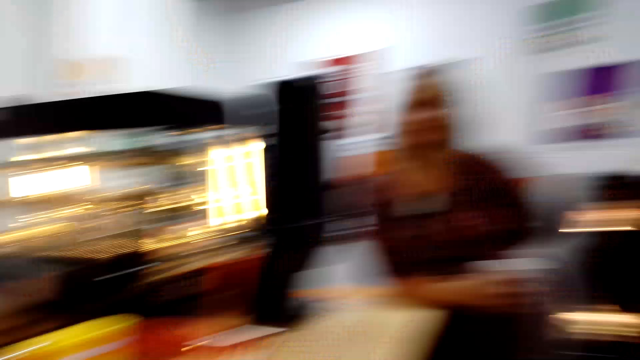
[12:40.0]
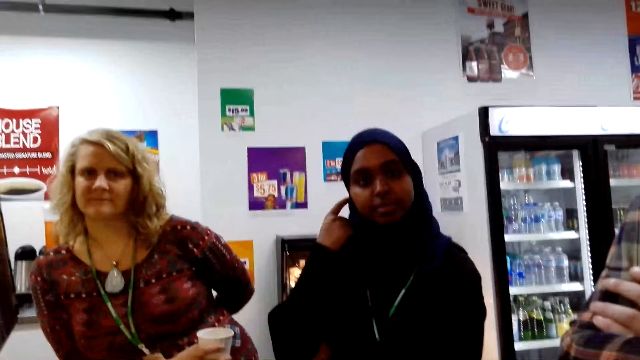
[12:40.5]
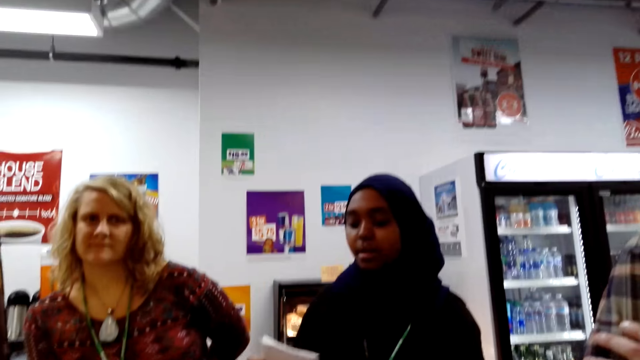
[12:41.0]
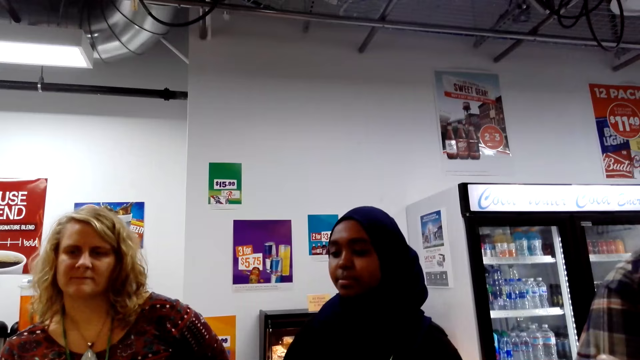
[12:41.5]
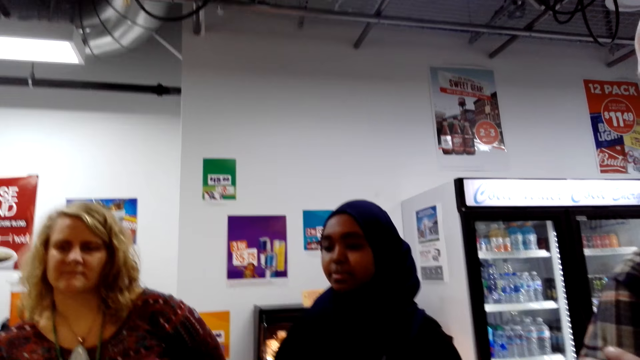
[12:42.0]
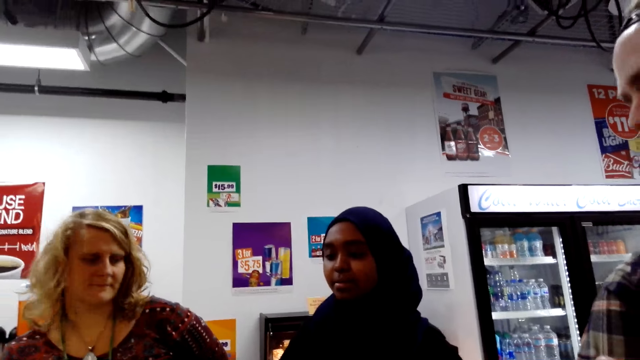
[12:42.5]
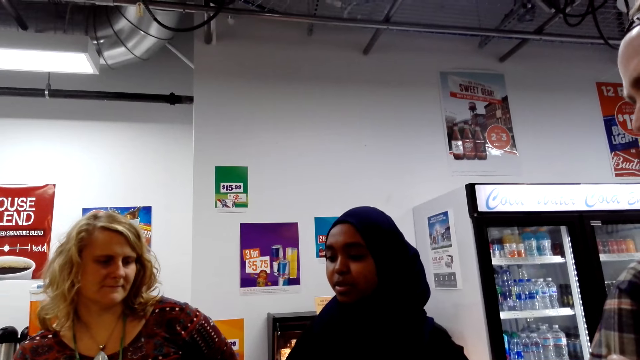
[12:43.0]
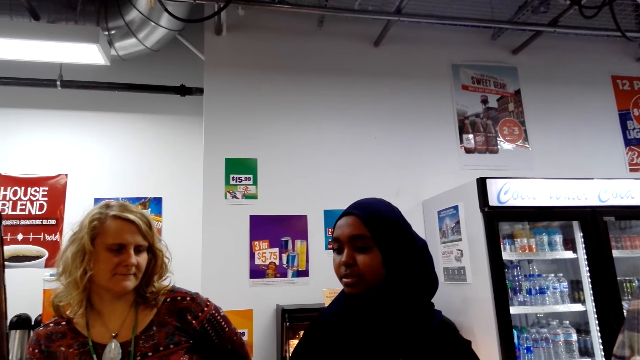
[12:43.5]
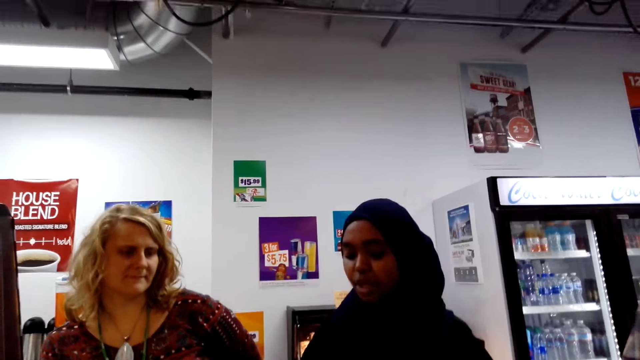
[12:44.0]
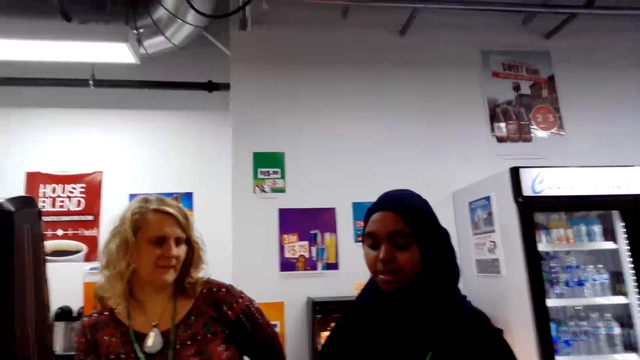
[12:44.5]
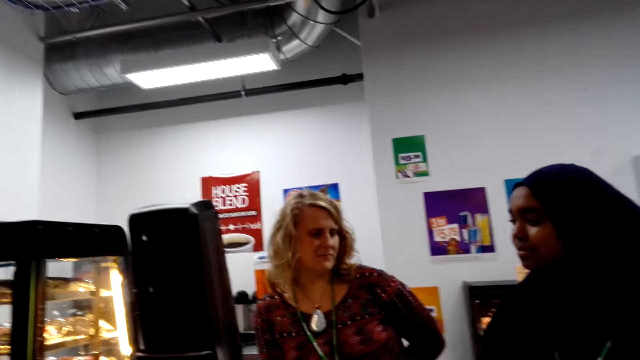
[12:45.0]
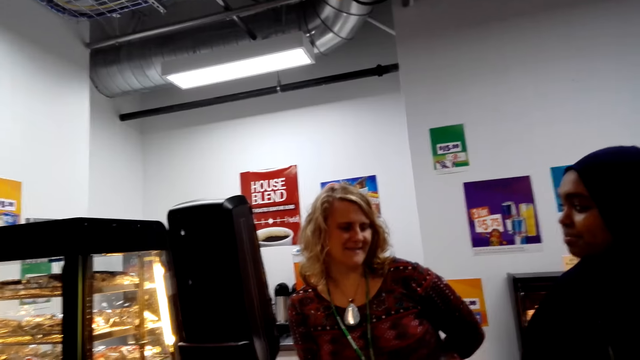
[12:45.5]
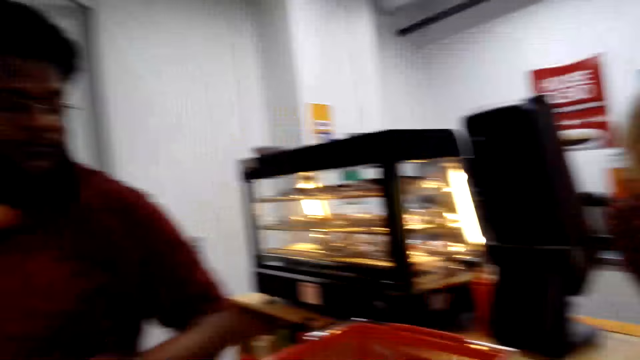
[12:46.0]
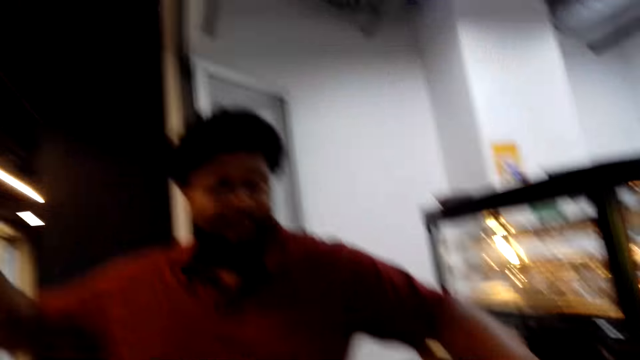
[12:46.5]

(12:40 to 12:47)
A woman moves the hand.

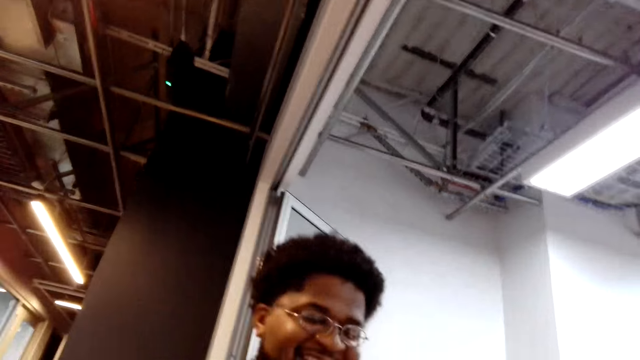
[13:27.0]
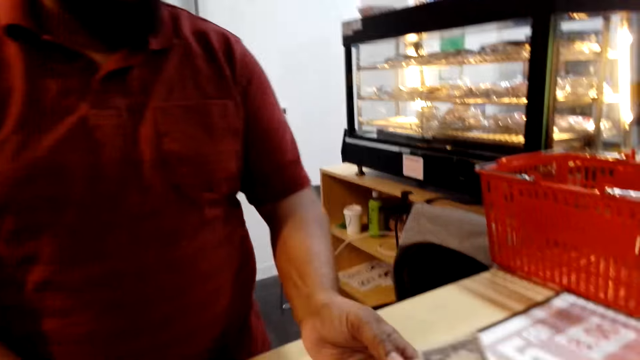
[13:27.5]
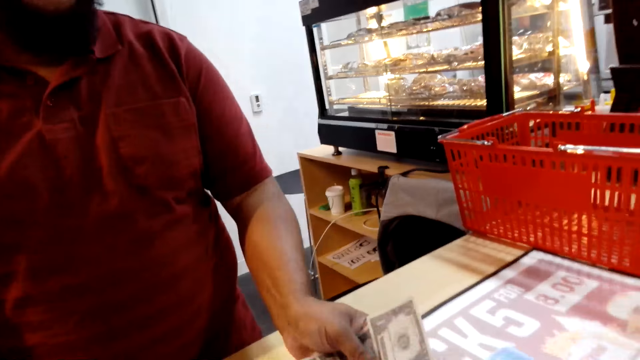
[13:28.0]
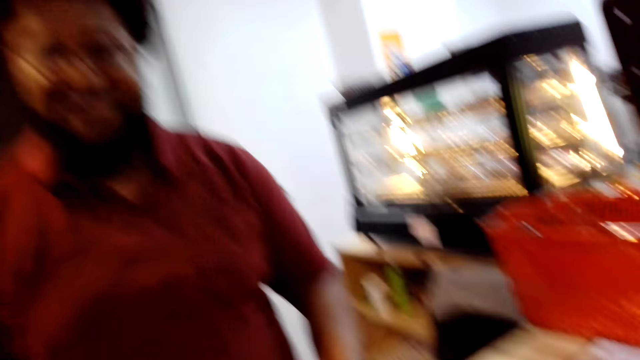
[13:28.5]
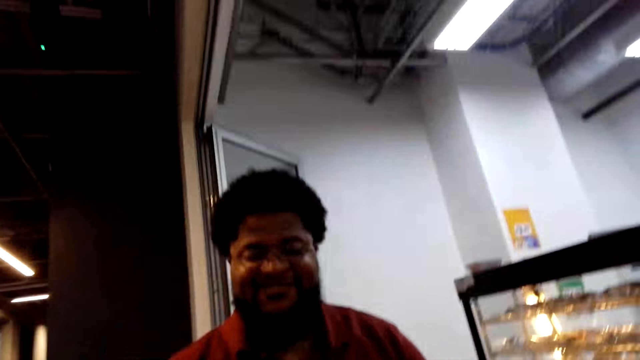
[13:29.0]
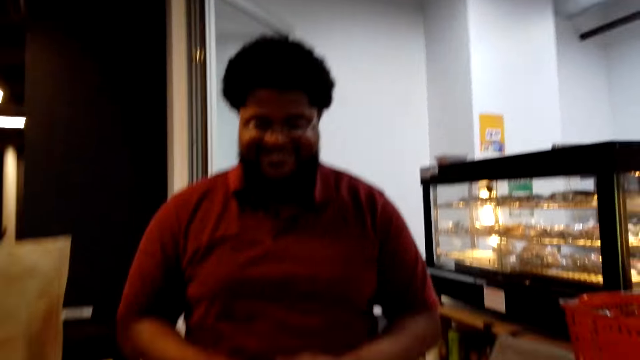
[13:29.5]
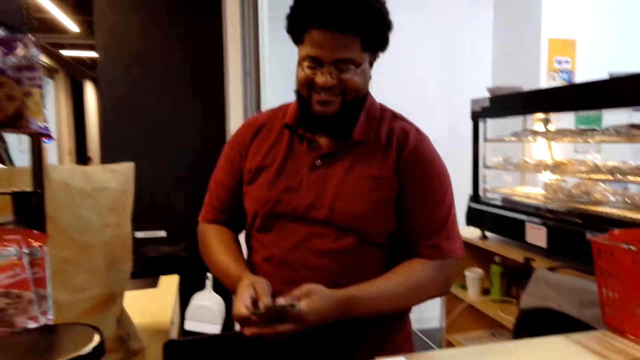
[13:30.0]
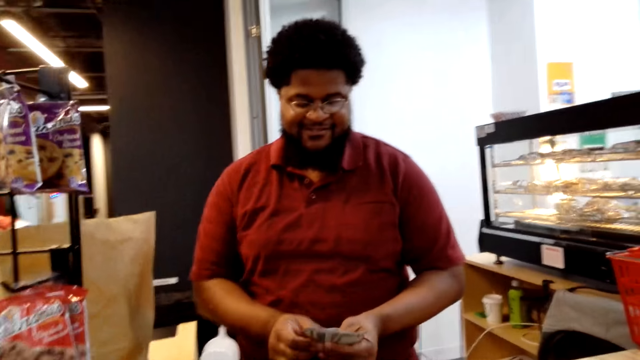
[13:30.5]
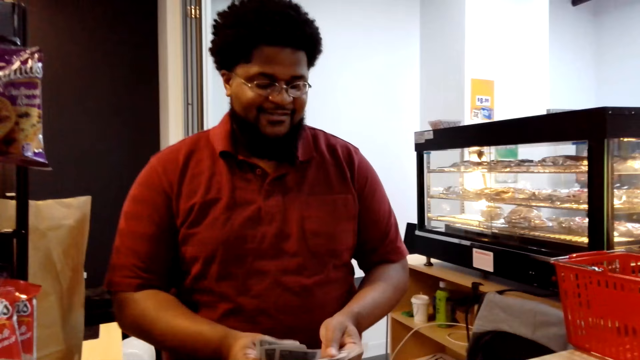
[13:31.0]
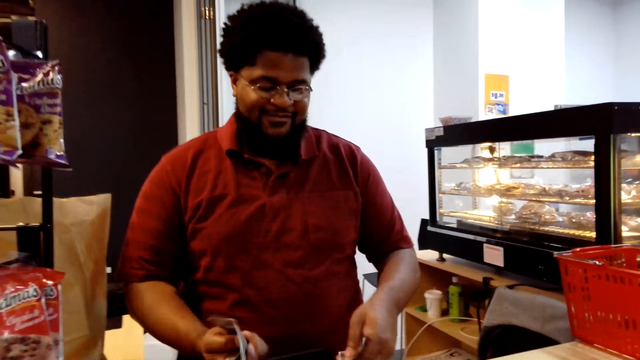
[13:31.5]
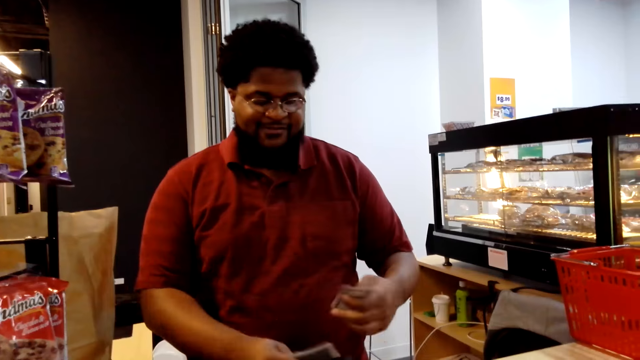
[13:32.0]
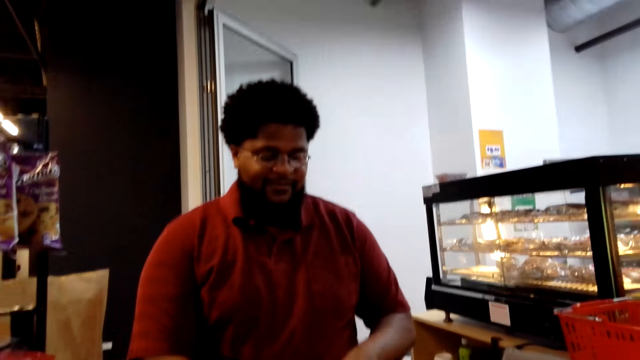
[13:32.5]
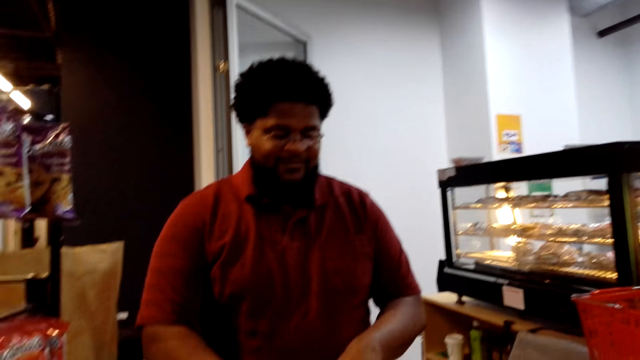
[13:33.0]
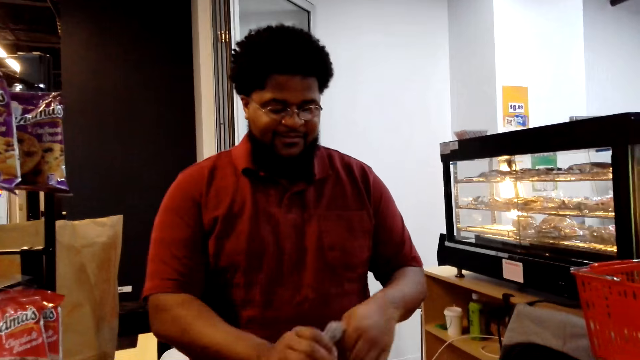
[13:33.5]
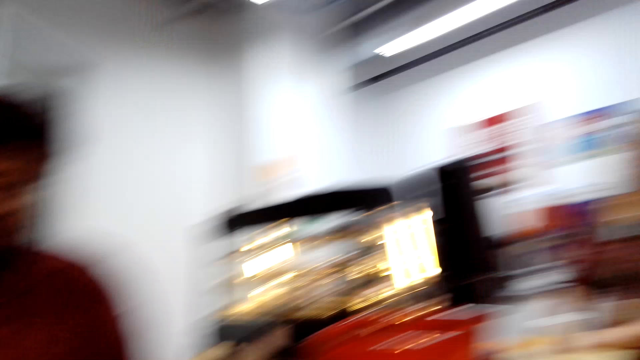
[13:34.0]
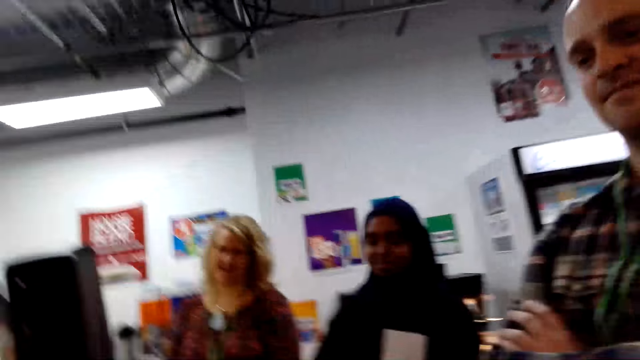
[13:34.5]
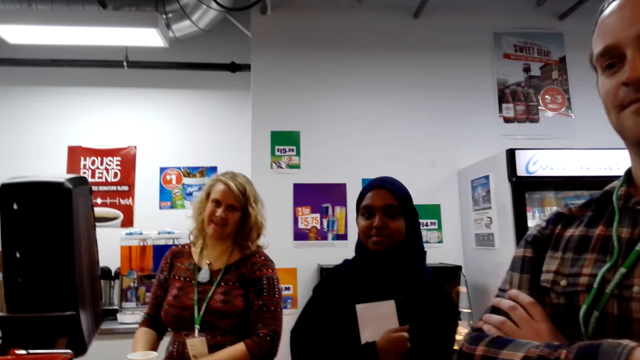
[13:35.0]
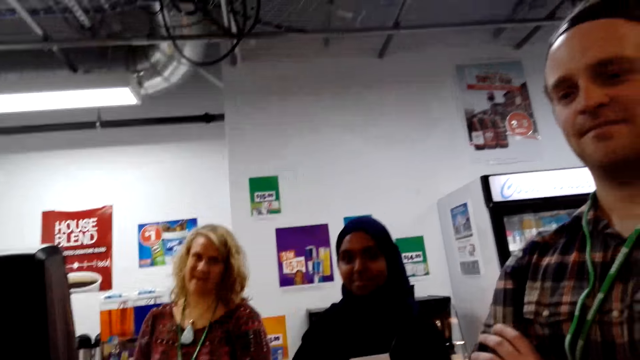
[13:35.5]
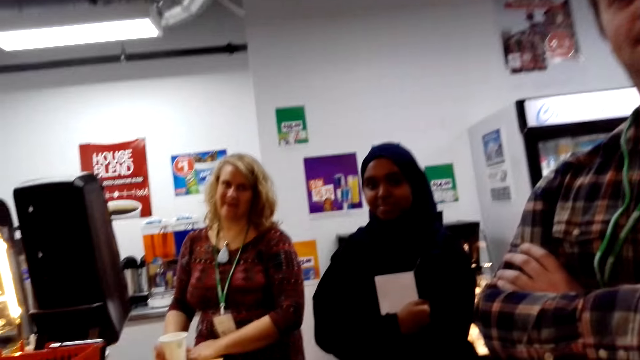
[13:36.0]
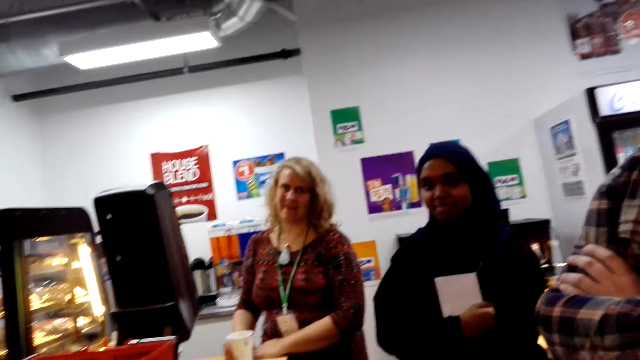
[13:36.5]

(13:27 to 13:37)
The camera wearer gives a man money. The man counts the money. The camera wearer looks around.

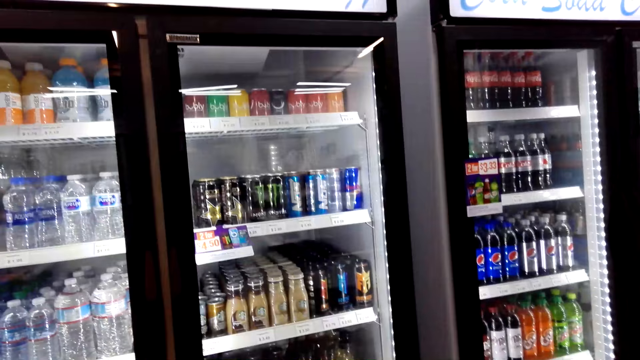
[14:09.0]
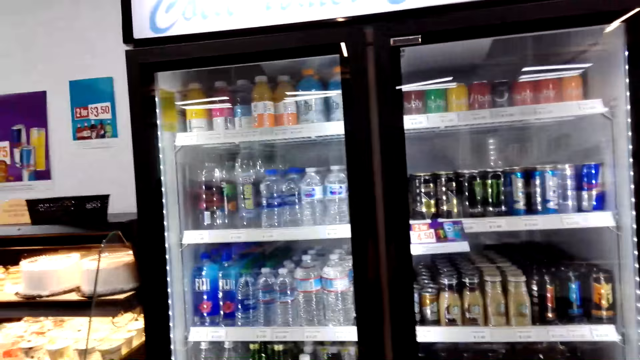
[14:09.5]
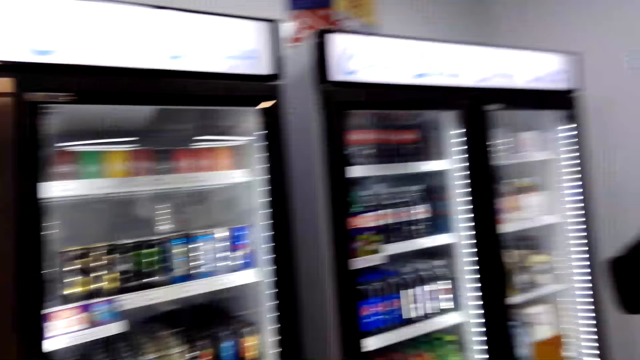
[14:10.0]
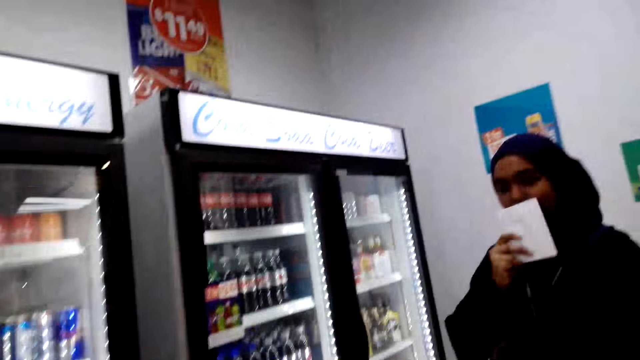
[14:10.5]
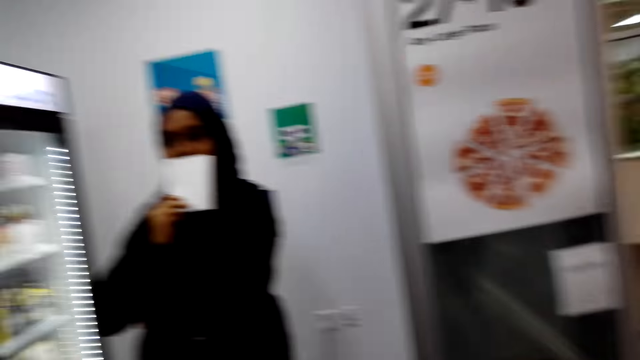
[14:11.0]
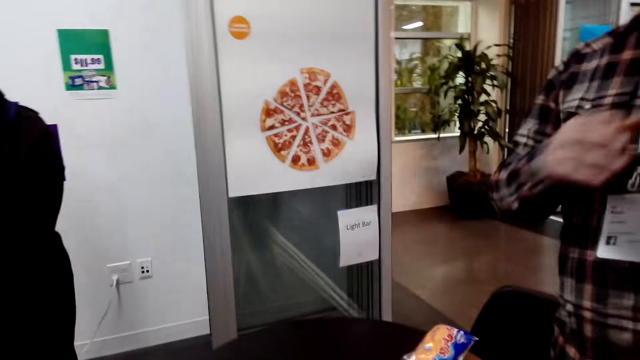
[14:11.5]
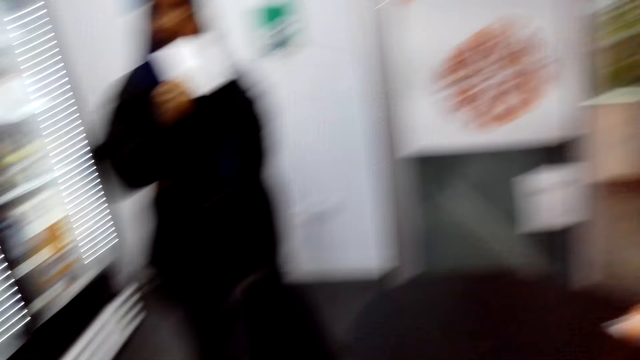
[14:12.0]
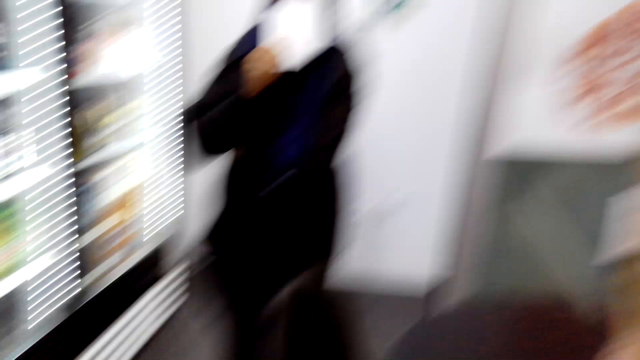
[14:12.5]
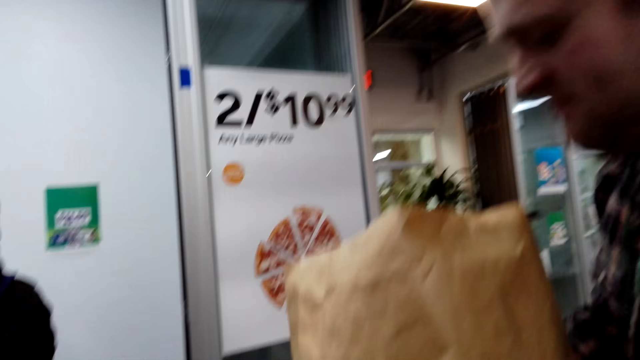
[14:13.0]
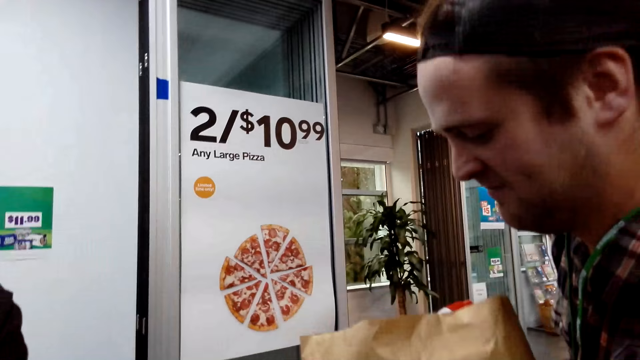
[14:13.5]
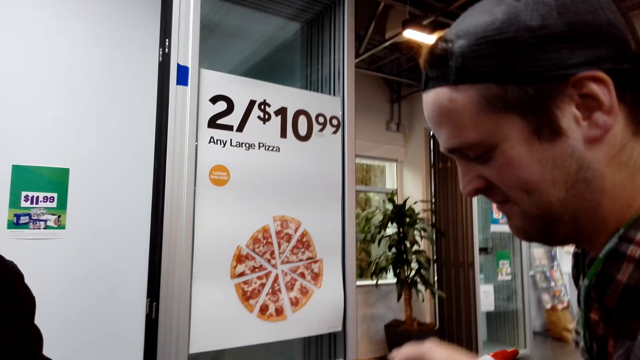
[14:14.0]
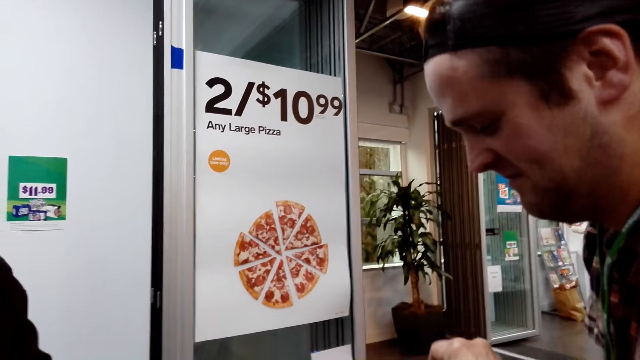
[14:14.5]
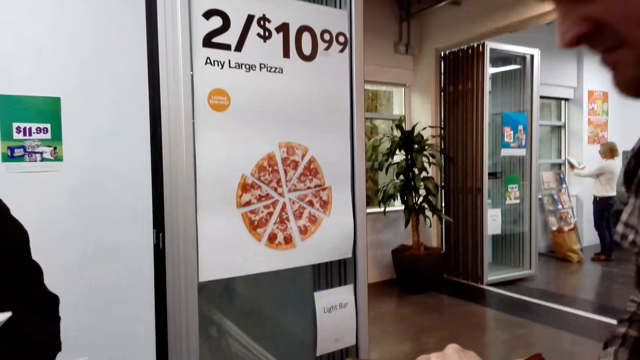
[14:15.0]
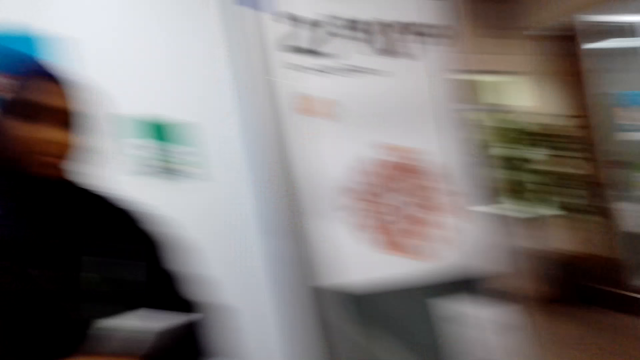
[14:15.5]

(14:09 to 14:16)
The camera wearer looks at the fridge display. A person puts the food stuff on the table.
